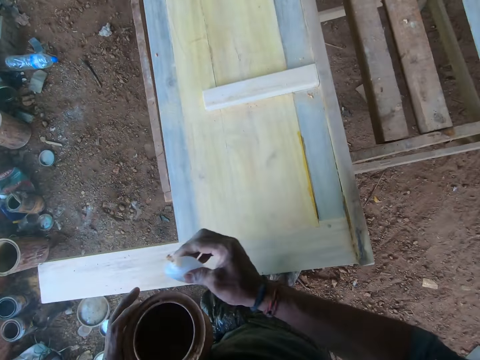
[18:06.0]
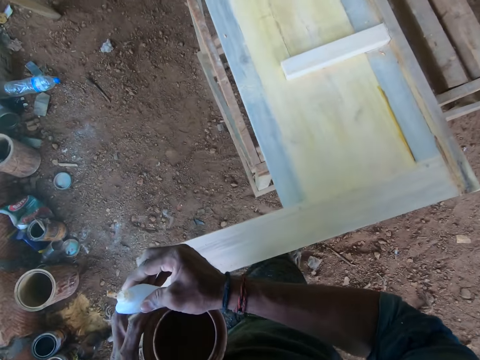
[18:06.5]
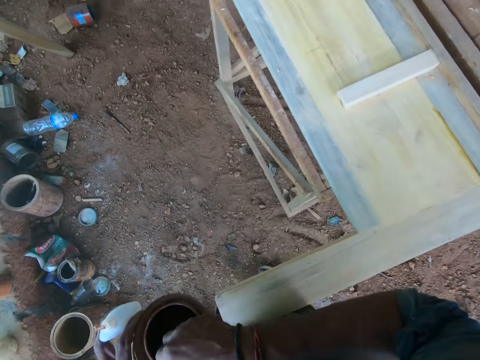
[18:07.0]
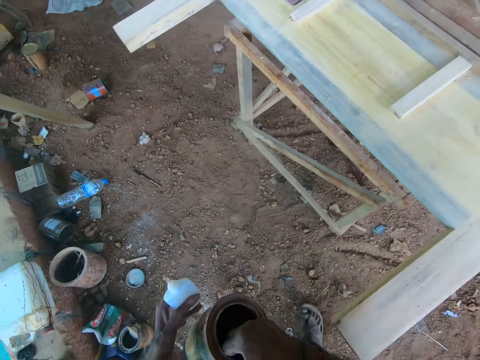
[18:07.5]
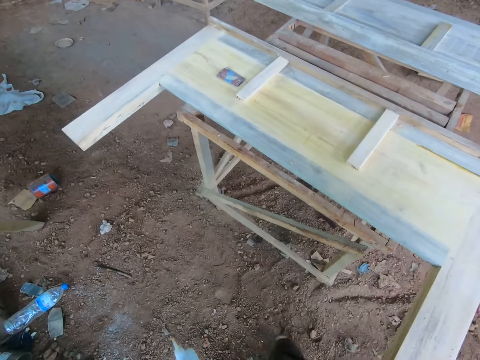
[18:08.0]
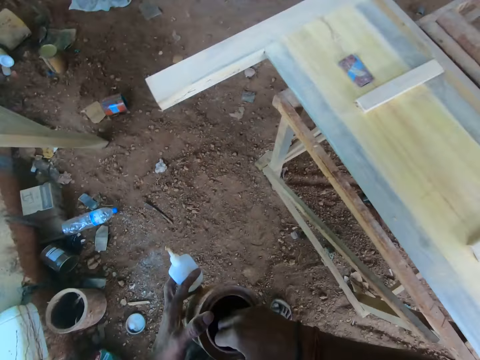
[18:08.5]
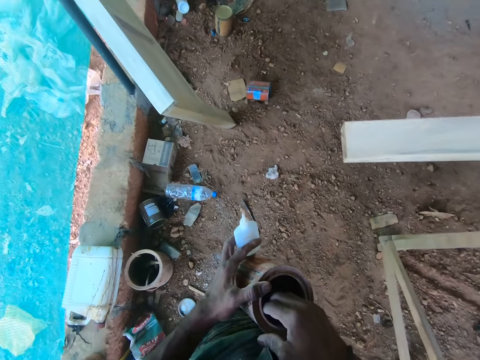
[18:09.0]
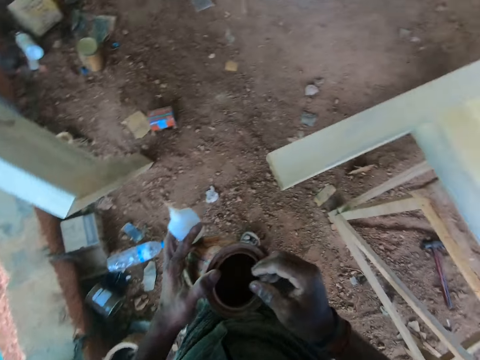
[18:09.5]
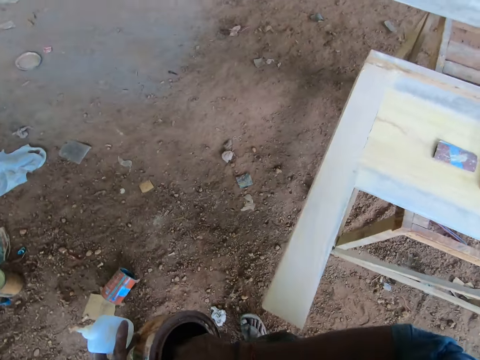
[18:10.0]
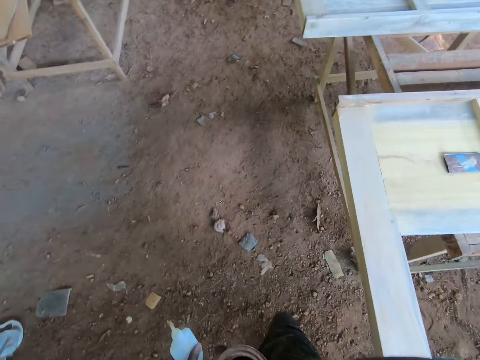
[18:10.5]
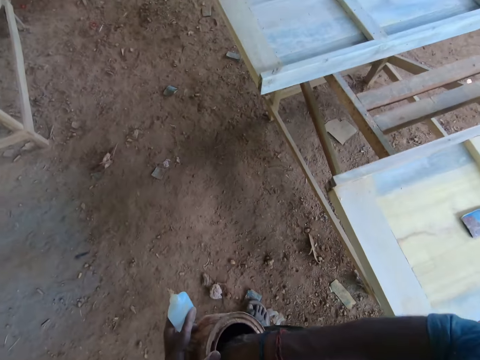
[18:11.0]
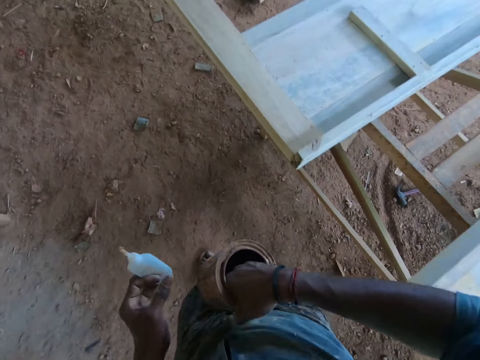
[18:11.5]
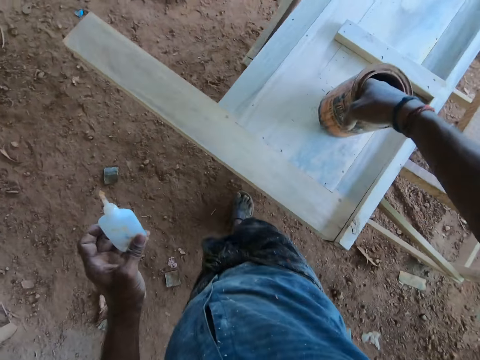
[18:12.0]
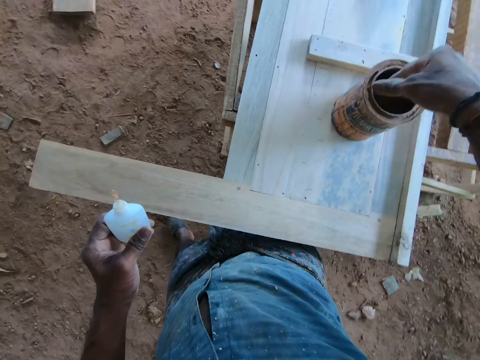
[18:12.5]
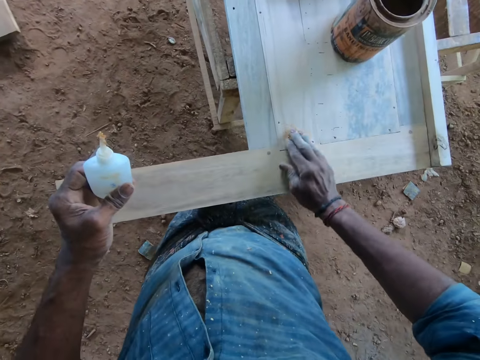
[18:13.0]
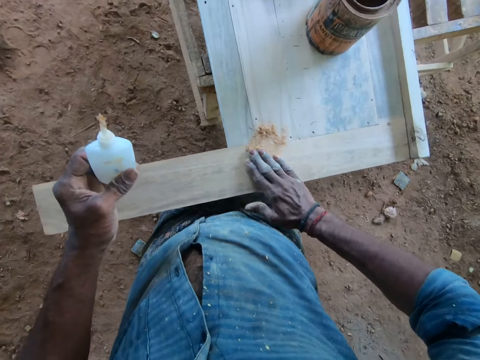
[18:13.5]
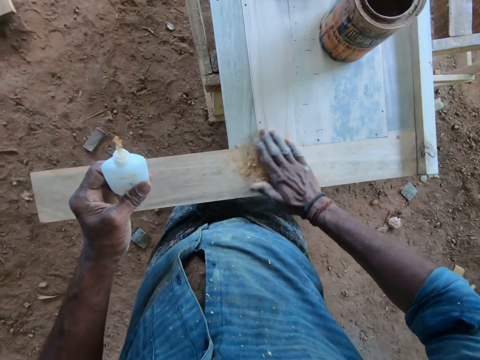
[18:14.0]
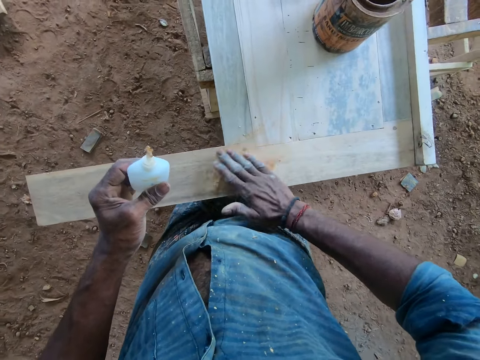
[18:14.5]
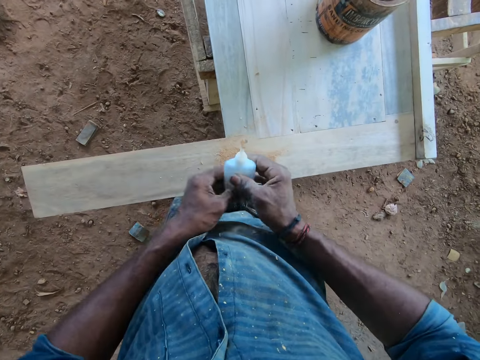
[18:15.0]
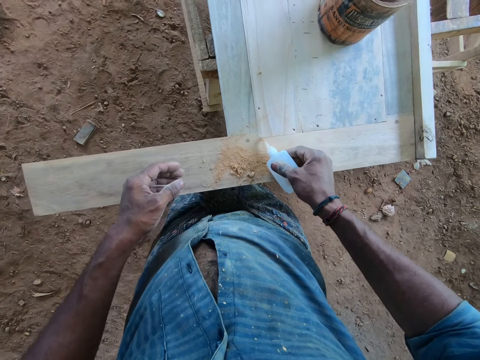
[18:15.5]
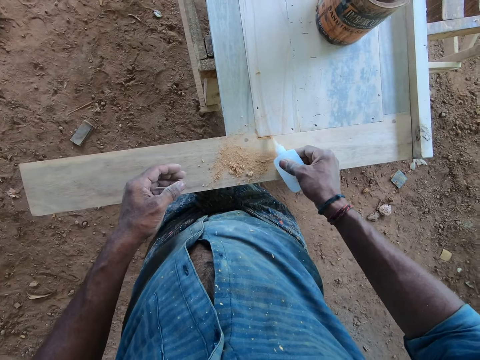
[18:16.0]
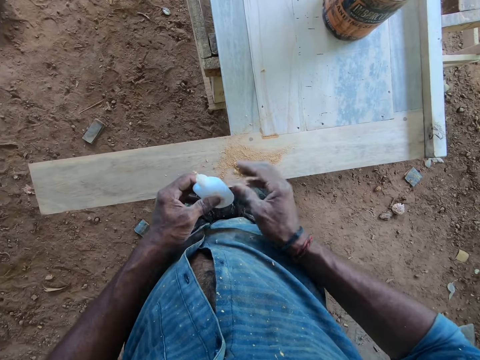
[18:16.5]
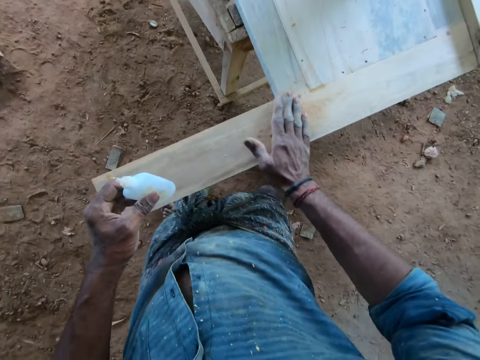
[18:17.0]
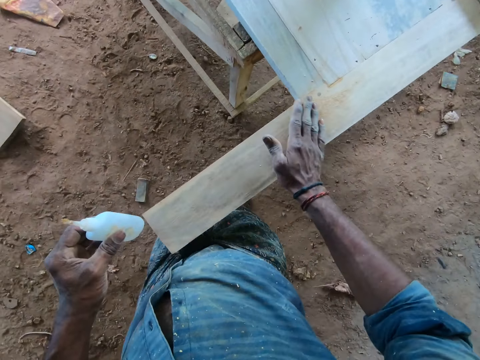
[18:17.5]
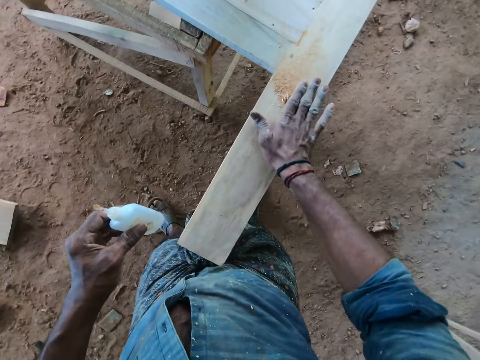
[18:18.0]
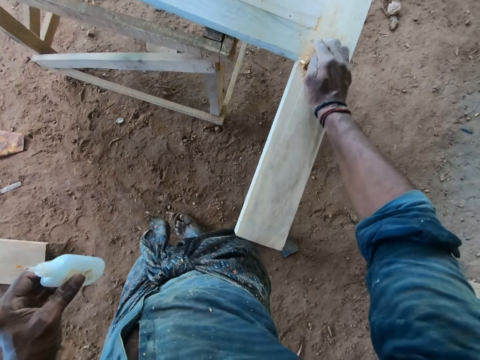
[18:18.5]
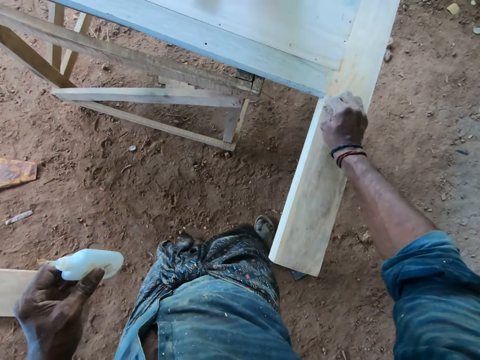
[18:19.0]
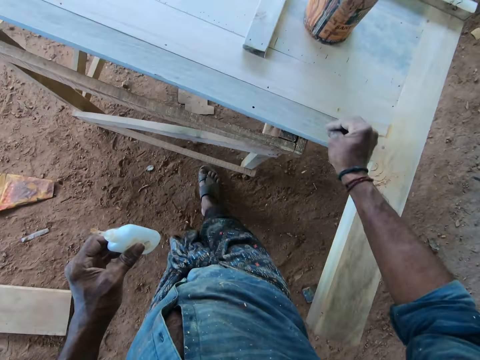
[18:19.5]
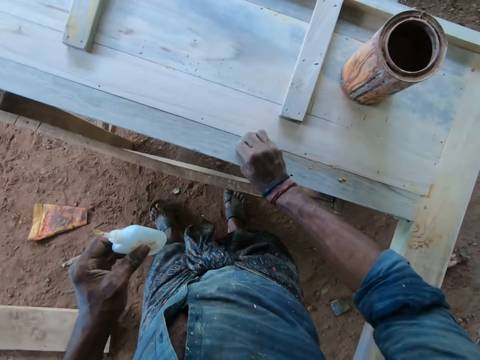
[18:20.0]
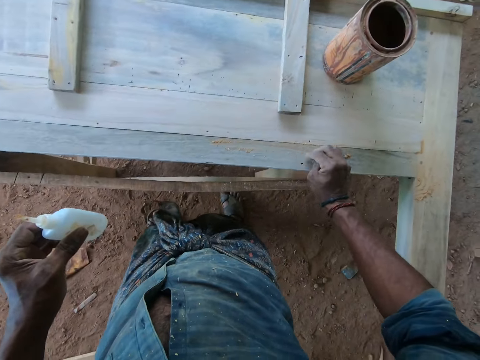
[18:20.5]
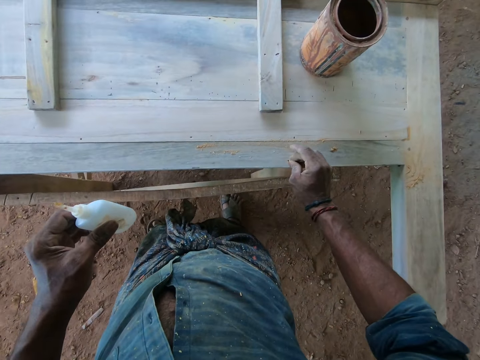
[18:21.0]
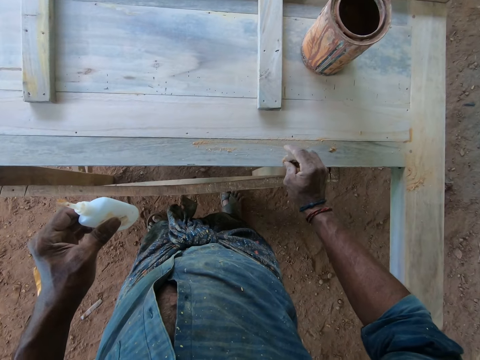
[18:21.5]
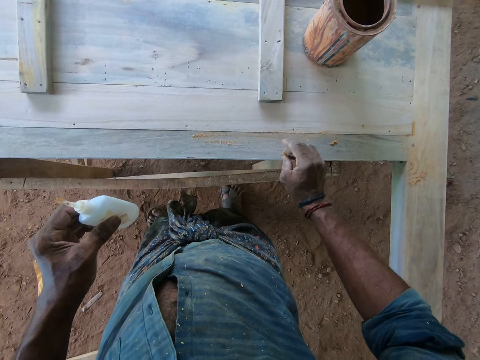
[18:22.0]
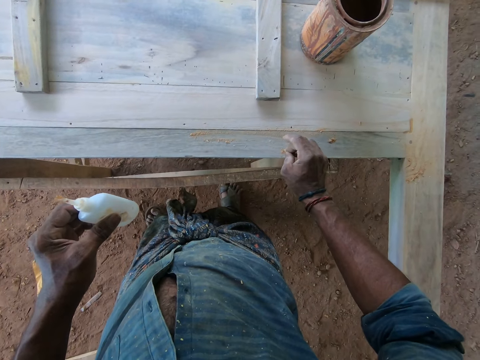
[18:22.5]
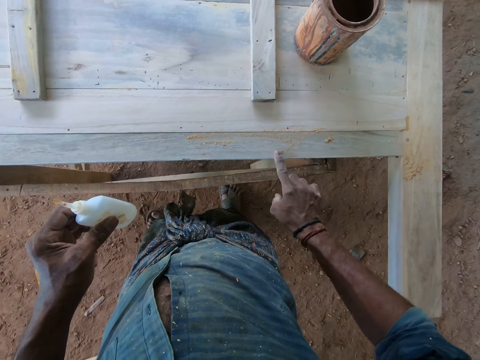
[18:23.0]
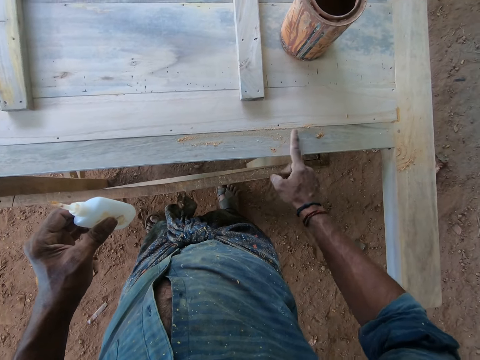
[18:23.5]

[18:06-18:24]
The camera wearer passes the glue from his right hand to his left hand. He dips his right hand into the tin can in his left hand. He dips his right hand into the tin can again. He passes the tin can from his left hand to his right hand. He places the tin can in his right hand on a wooden frame on the worktable. He scoops some wood filler from the tin can on the wooden frame with his right hand. He rubs the wood filler in his right hand on a crevice of the wooden frame. He passes the wood glue in his left hand to his right hand. He applies glue on the wood on the workbench from the wood glue in his right hand. He holds the glue with both hands. He wipes the wood with his right hand. He gathers the sawdust on the wood on the workbench with his right hand. He picks sawdust from the wood on the workbench with his right hand. He spreads the sawdust with his right hand on the wood. He packs the sawdust in his right hand on the wood on the workbench. A man converses with the camera wearer. The camera wearer fills a hole on the wood on the workbench with the sawdust on the wood with his right hand.

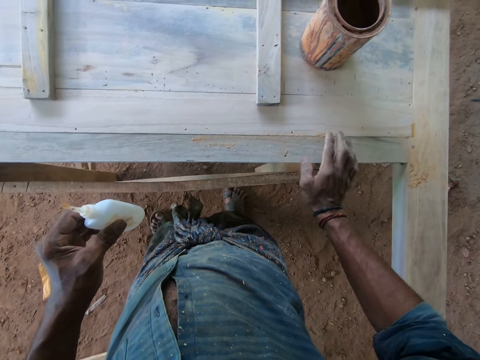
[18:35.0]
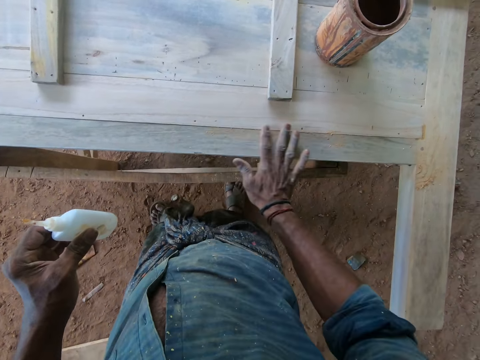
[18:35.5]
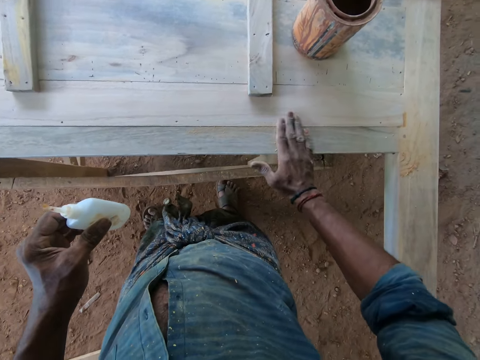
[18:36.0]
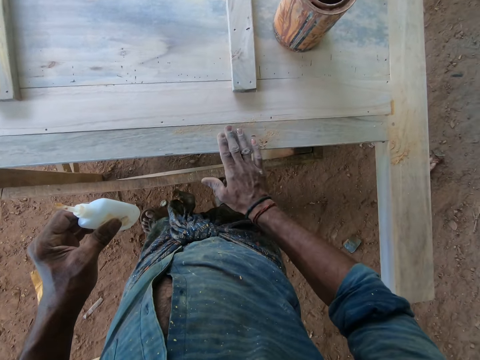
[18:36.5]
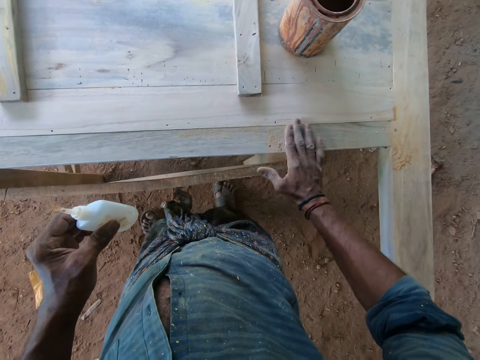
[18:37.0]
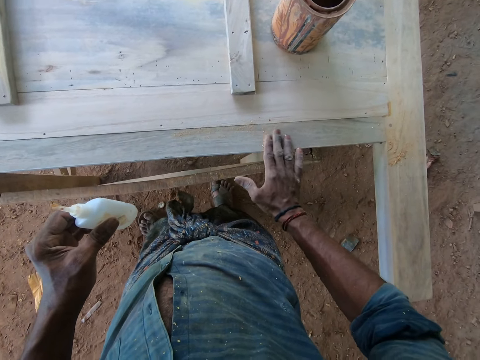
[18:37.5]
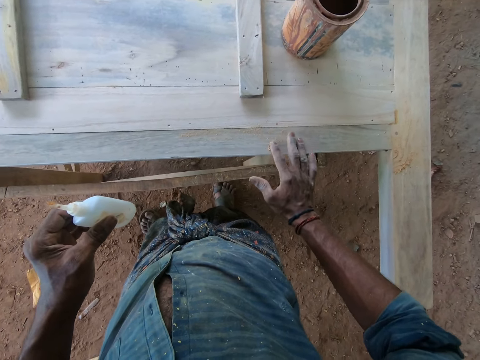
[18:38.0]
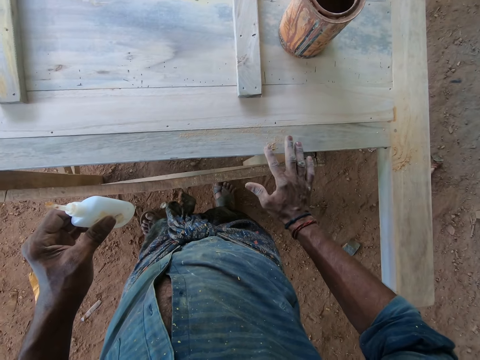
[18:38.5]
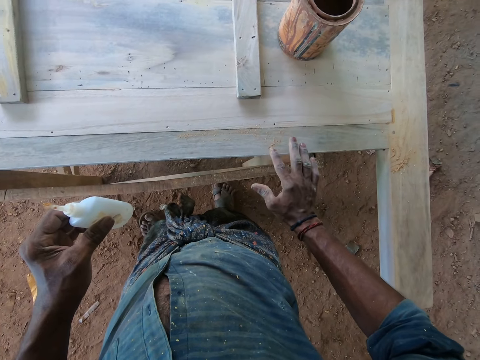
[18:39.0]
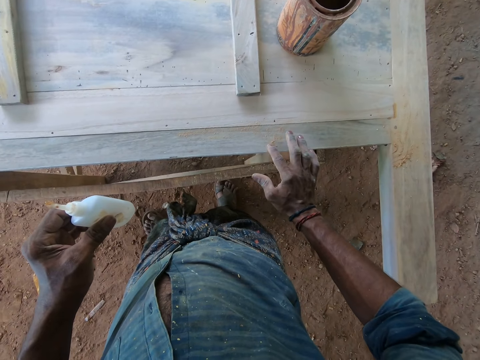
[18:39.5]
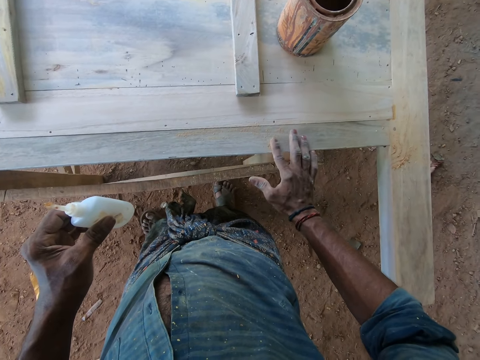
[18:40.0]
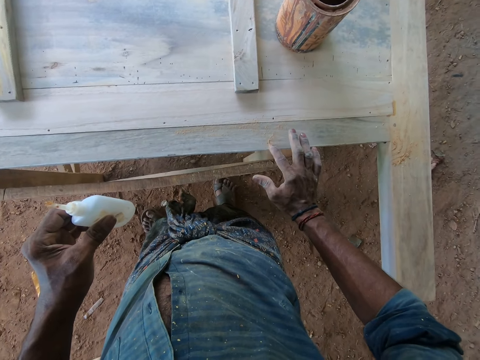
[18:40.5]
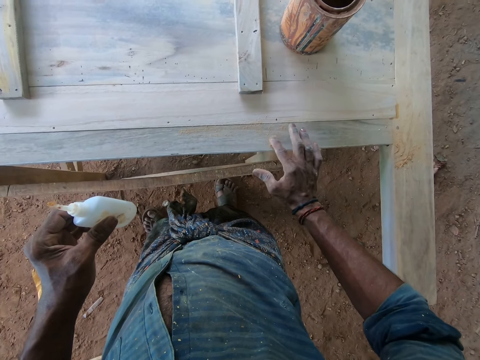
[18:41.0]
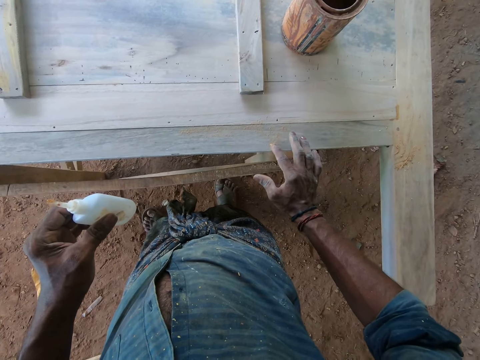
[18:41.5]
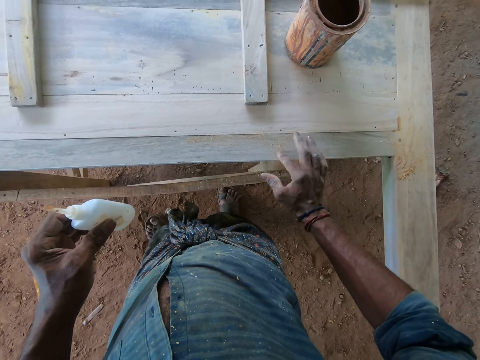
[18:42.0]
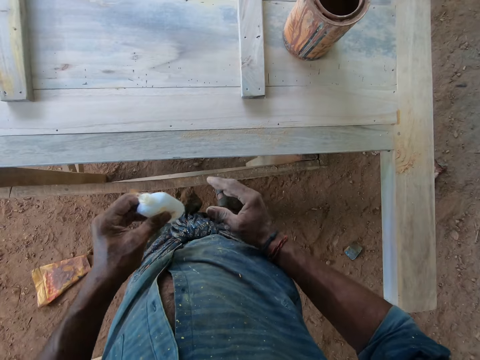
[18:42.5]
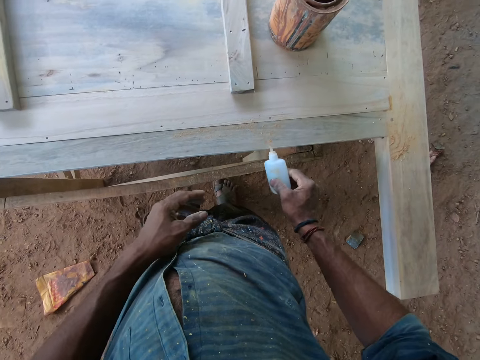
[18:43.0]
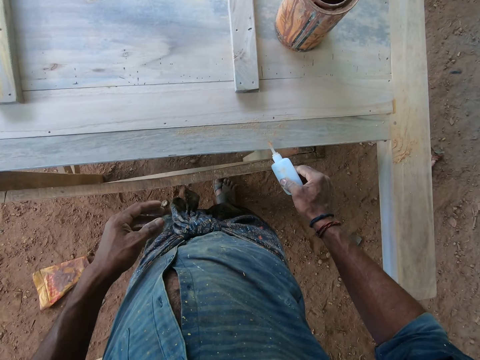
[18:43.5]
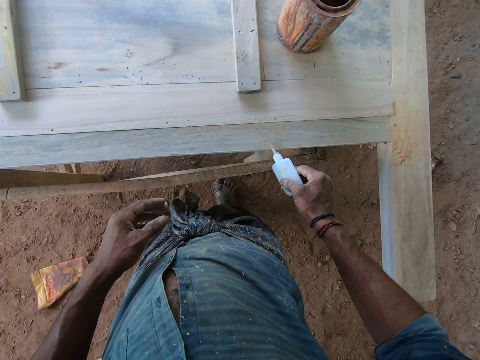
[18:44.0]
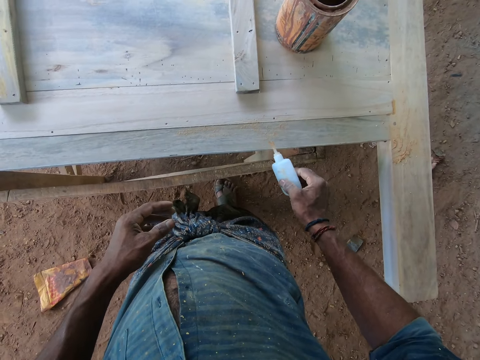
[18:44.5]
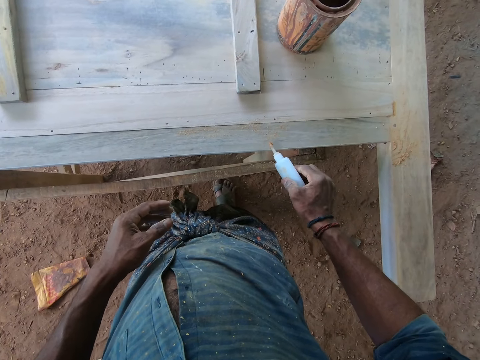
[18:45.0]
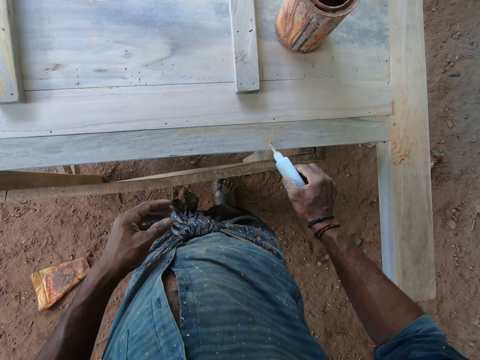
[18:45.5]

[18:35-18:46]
The camera wearer wipes the wood with his right hand. He gathers sawdust inside the hole on the wood on the workbench with his right hand. He fills the hole on the wood with sawdust with his right hand. He compacts the sawdust inside the hole on the wood on the workbench with his right index finger. He wipes the wood with his right hand. He passes the wood glue in his left hand to his right hand. He applies glue in the hole on the wood on the workbench from the wood glue in his right hand.
